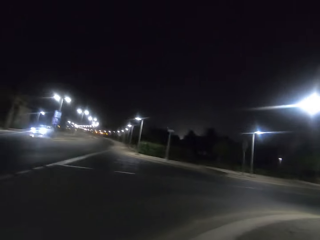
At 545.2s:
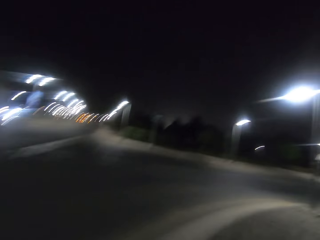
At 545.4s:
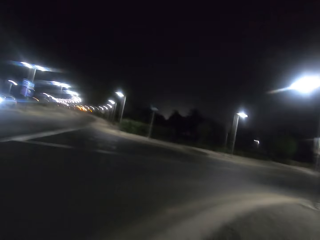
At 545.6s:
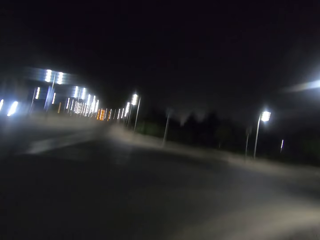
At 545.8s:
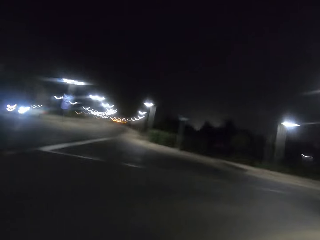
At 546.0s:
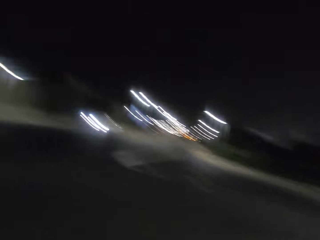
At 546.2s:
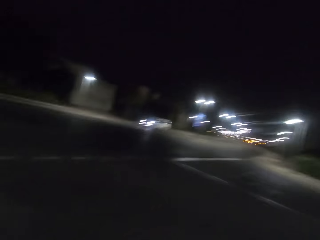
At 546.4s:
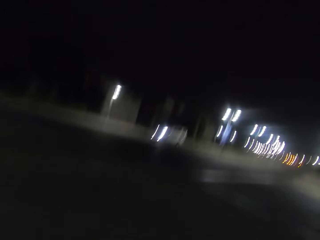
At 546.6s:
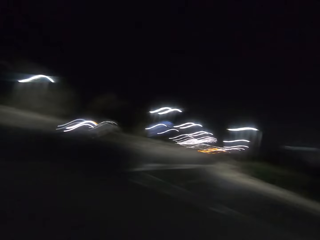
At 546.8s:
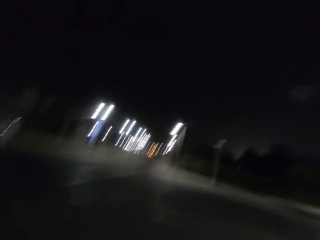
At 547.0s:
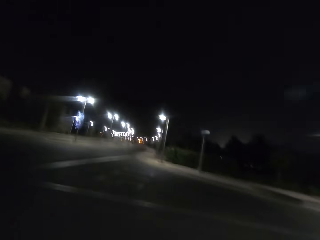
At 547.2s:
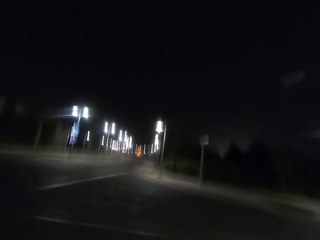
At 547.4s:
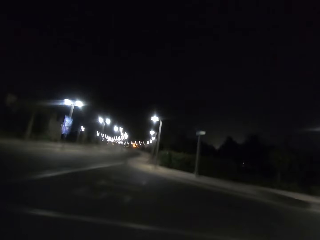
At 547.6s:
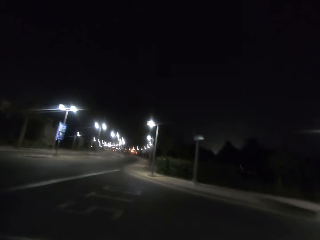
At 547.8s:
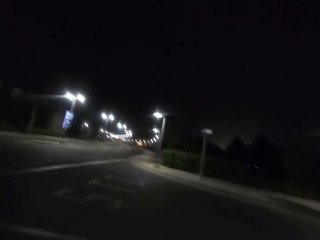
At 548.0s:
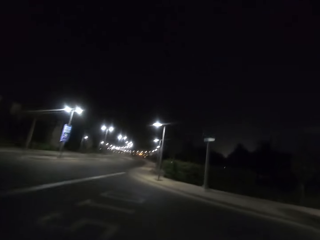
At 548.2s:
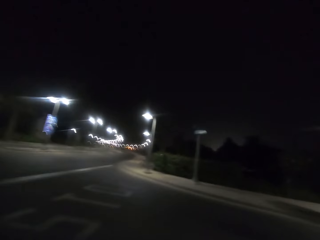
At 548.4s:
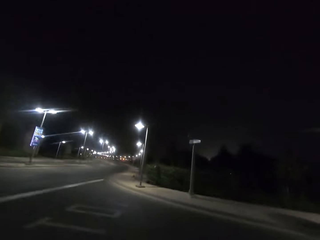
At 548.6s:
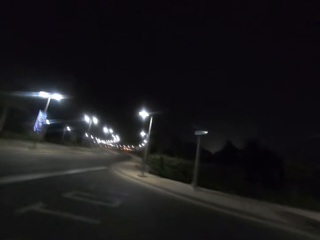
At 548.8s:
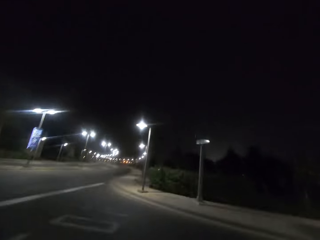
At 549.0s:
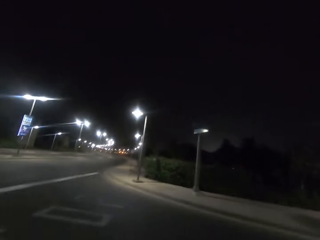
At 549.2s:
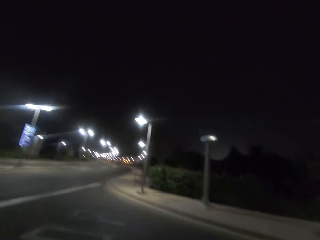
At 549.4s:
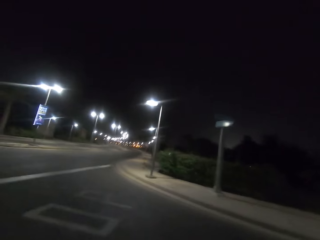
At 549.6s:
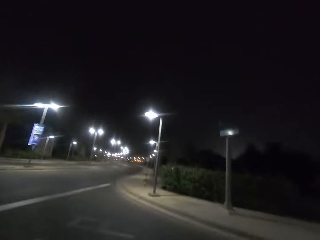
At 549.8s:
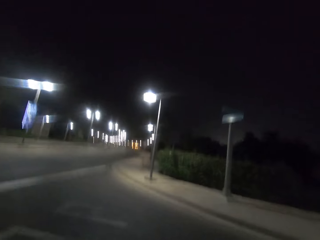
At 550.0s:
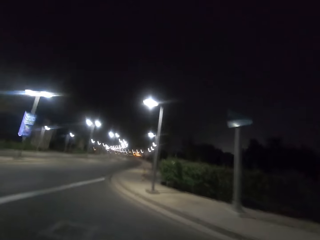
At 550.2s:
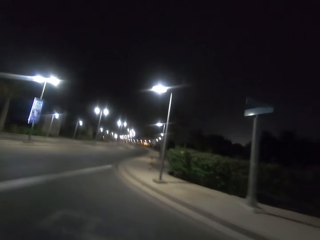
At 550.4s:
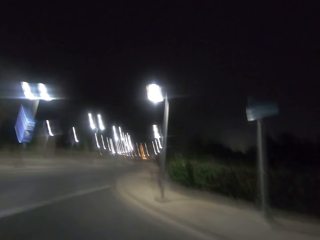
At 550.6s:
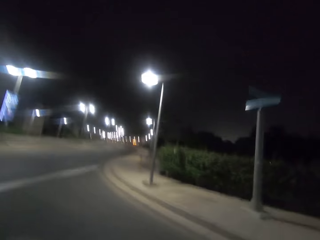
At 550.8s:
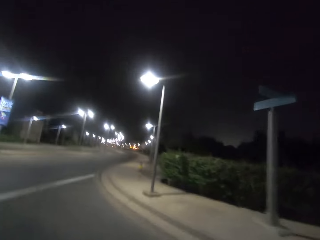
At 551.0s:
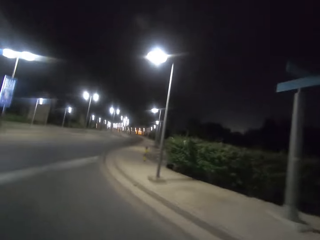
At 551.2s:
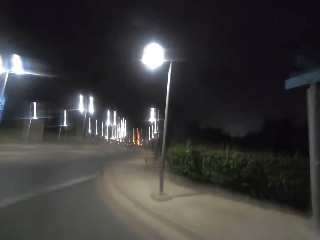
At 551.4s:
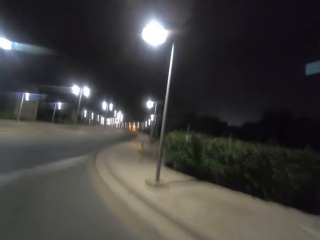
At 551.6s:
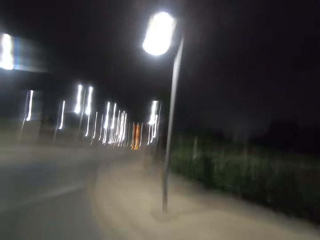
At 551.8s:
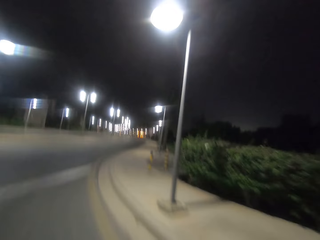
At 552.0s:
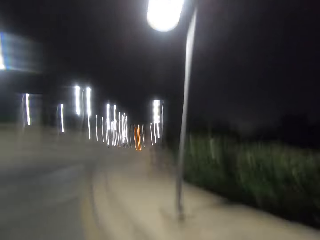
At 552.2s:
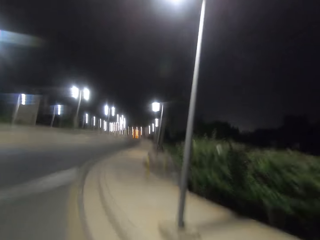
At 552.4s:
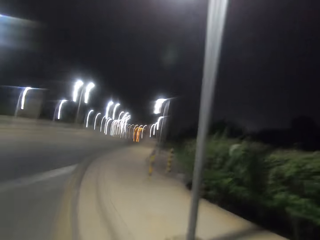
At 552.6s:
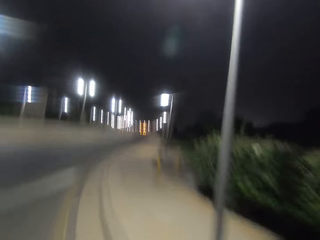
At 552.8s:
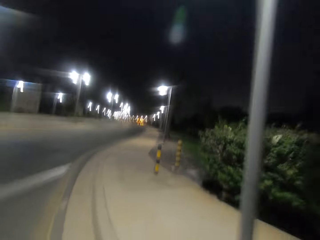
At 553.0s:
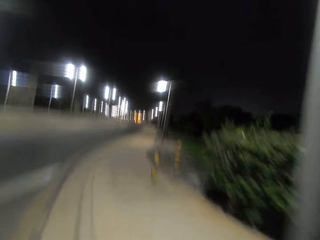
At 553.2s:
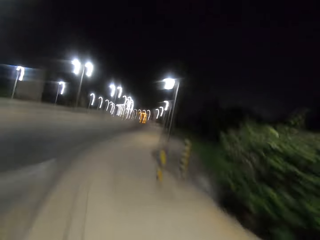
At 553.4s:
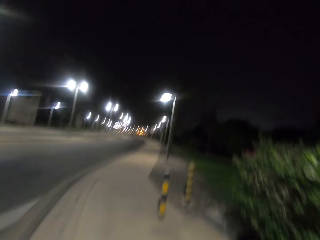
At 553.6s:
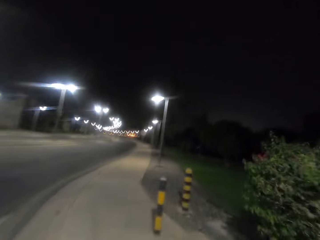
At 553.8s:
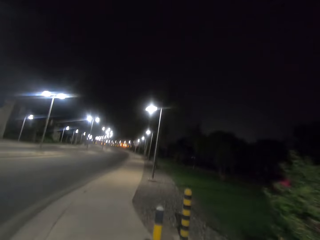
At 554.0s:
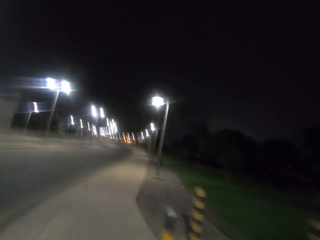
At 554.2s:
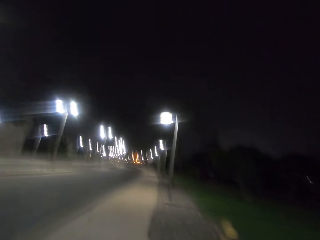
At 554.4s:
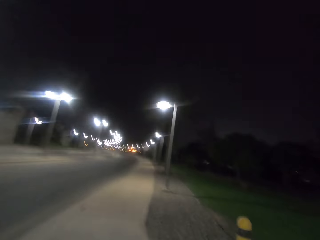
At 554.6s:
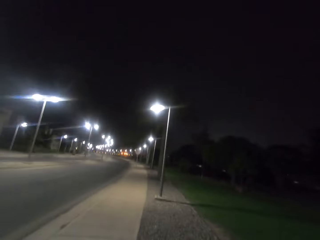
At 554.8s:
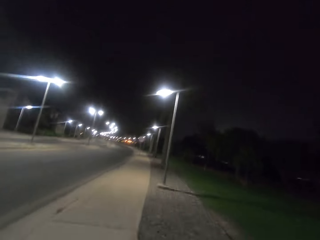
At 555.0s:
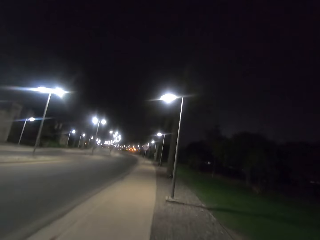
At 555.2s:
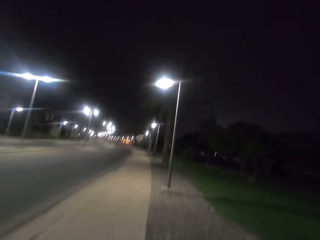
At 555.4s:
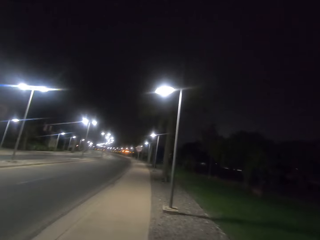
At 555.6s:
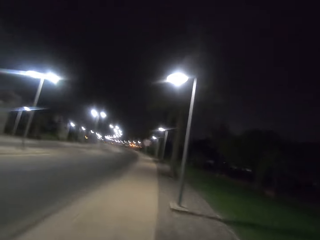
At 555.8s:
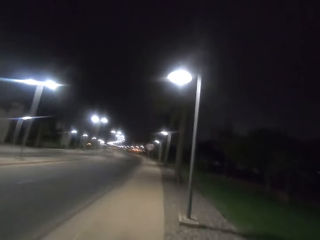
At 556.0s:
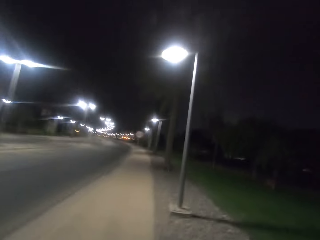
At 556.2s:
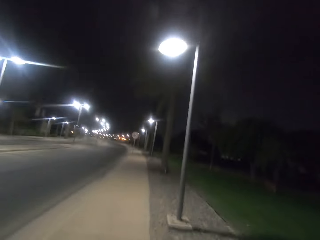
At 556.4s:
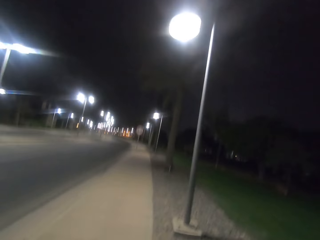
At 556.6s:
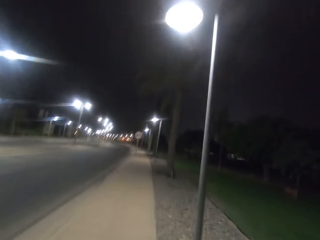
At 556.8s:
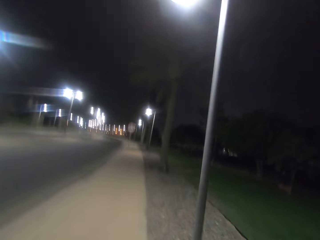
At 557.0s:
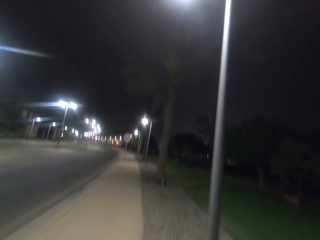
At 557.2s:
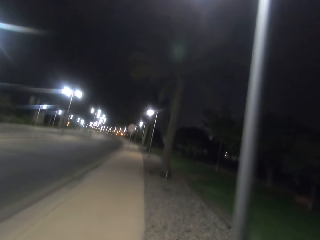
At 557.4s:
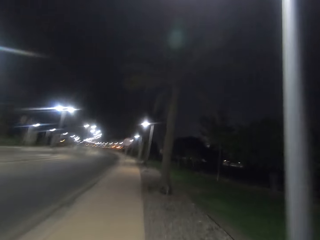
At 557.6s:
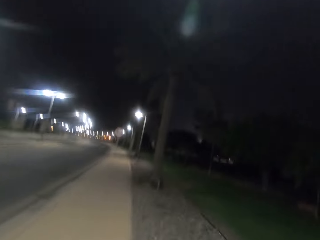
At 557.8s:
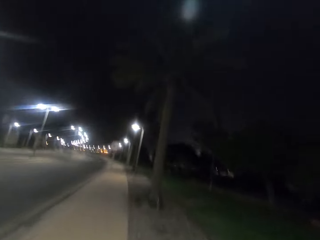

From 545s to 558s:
The camera wearer looks around. They cross the road. They run on the sidewalk of the street road.

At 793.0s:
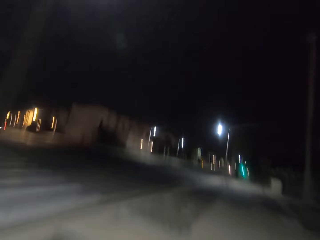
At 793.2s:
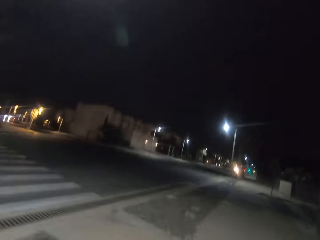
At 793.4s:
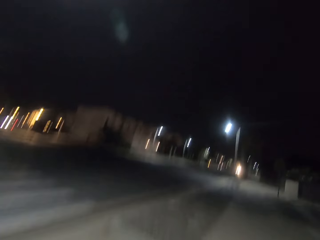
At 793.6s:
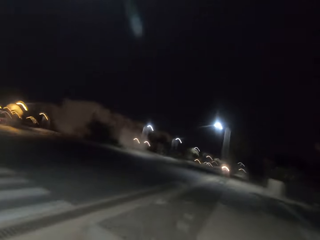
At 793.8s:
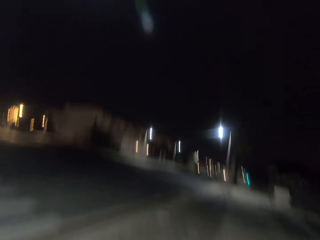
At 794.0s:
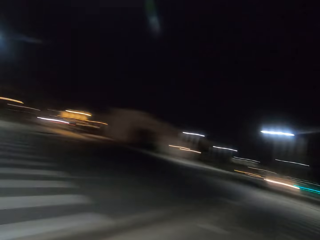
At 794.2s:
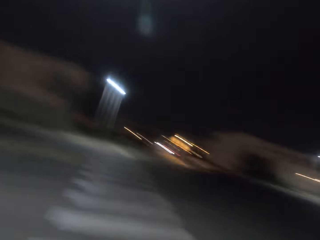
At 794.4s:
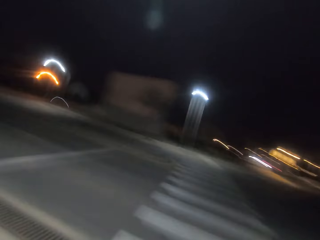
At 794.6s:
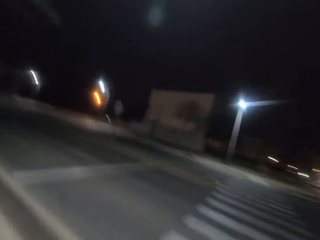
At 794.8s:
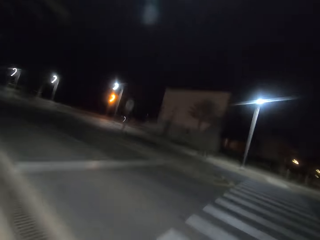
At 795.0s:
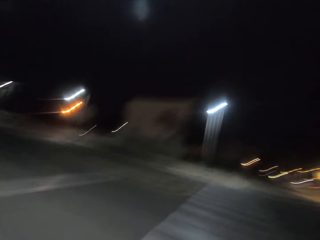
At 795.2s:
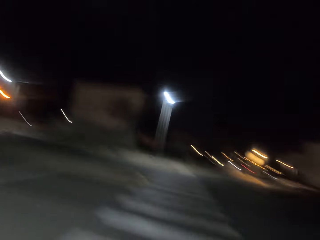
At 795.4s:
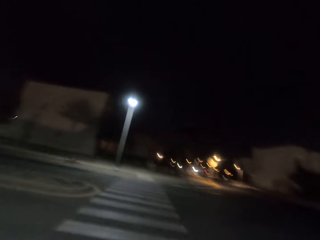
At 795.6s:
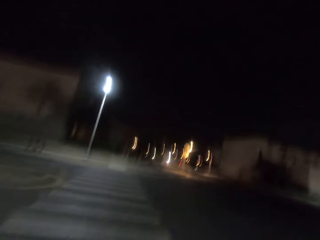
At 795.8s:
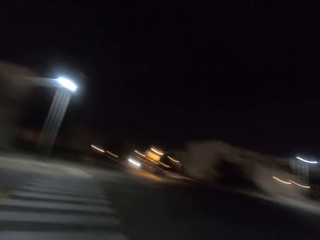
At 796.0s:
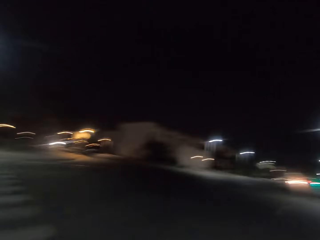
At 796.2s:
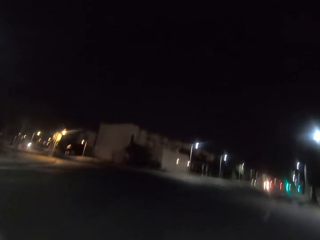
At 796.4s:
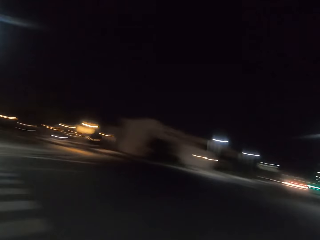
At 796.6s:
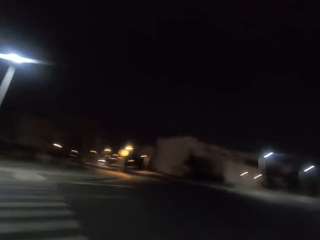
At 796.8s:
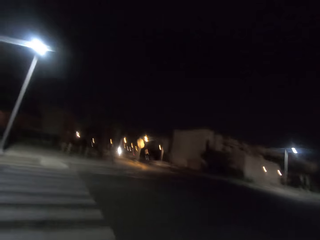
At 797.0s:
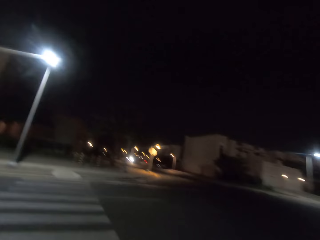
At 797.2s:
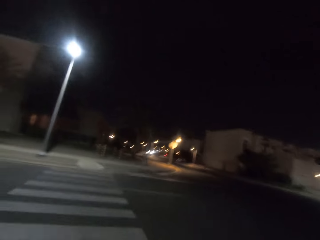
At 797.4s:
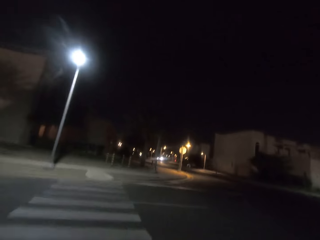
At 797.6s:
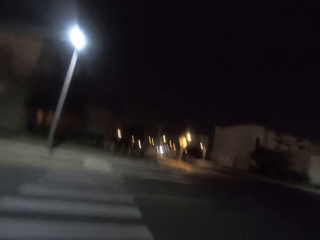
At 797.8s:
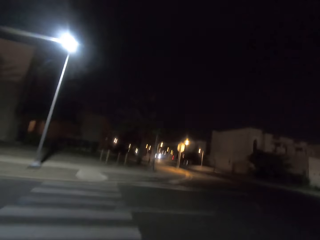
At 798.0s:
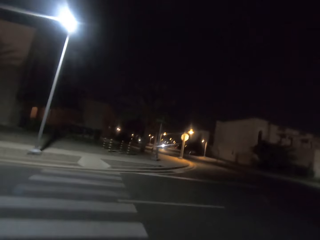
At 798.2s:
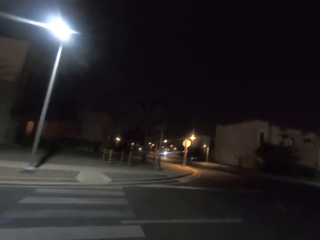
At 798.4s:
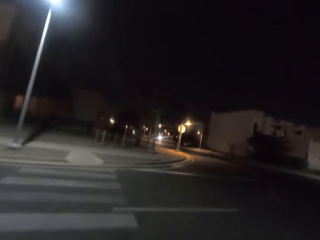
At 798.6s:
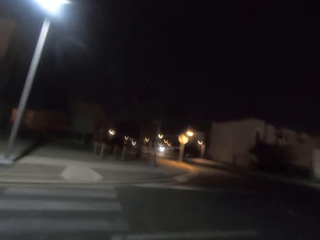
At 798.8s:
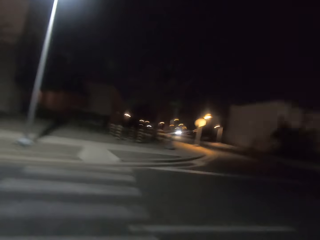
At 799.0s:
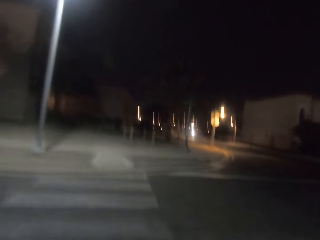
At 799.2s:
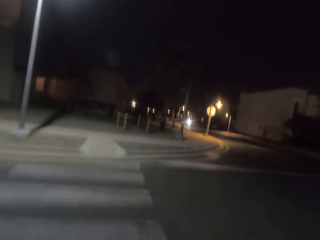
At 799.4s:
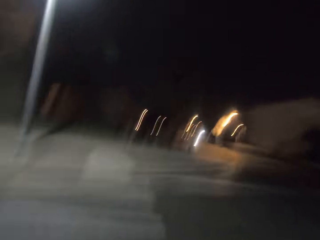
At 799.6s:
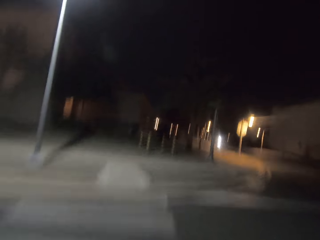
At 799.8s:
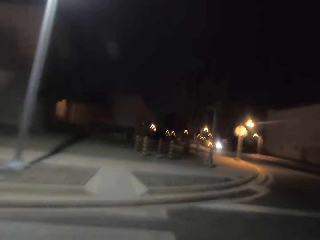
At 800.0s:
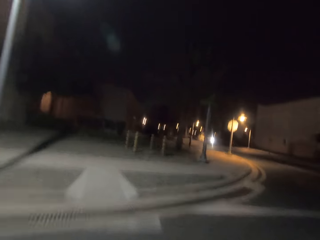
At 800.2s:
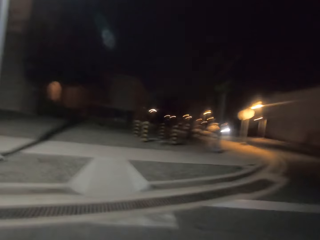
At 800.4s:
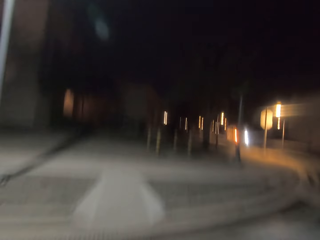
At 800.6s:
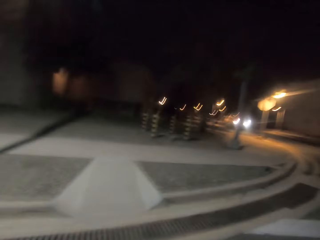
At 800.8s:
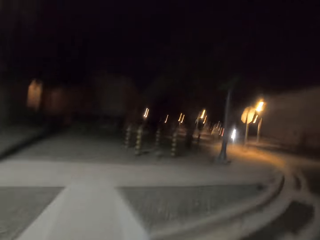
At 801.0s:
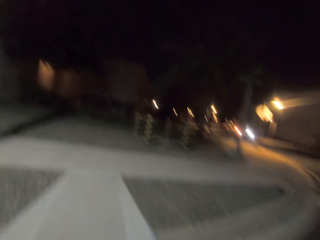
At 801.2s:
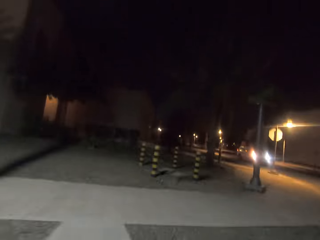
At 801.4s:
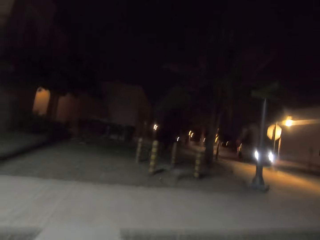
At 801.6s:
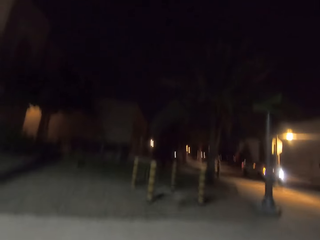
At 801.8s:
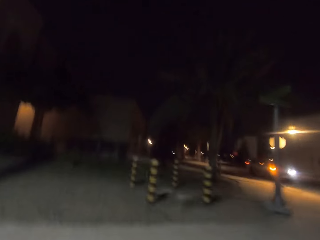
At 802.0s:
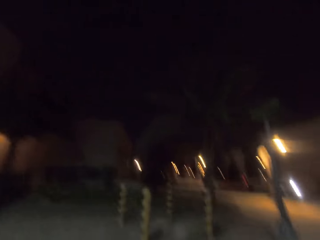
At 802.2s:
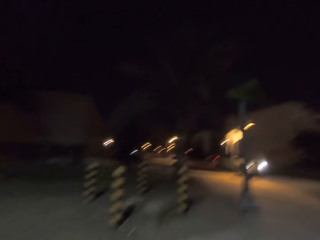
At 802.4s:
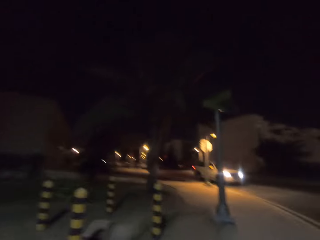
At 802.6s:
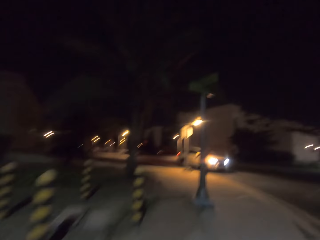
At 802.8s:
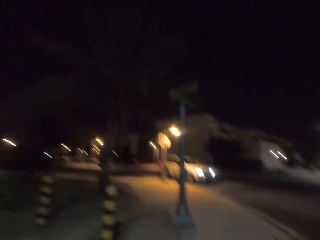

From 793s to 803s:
The camera wearer looks around. They cross the road. They proceed on with the walk.
